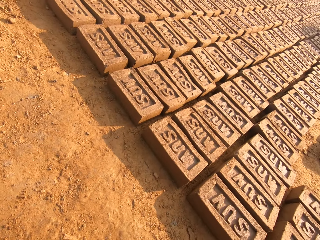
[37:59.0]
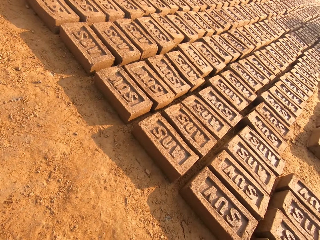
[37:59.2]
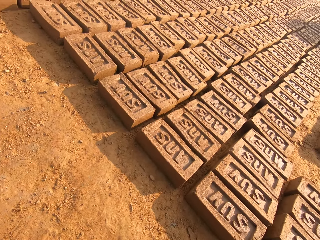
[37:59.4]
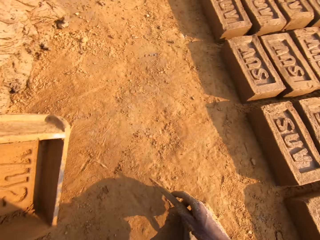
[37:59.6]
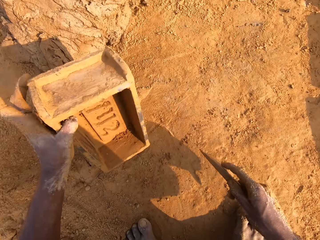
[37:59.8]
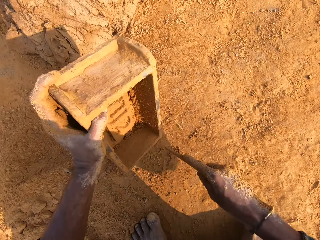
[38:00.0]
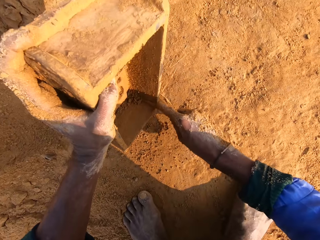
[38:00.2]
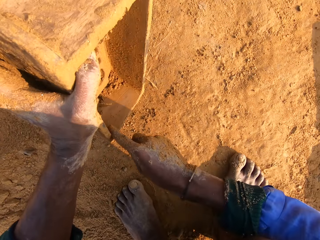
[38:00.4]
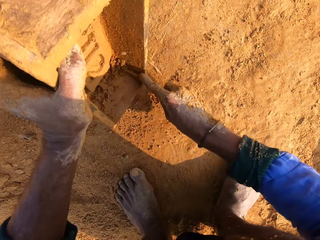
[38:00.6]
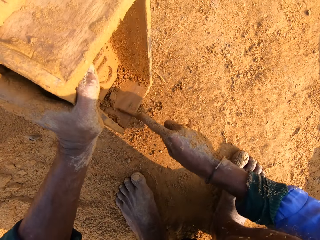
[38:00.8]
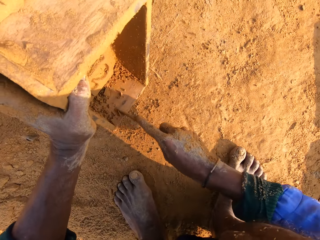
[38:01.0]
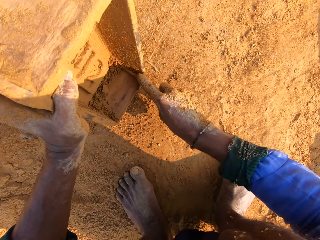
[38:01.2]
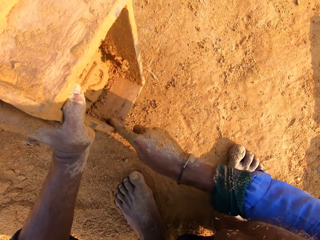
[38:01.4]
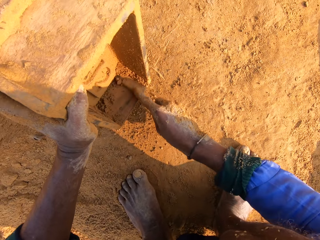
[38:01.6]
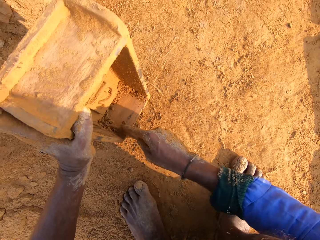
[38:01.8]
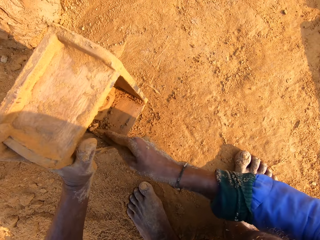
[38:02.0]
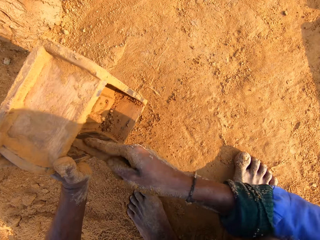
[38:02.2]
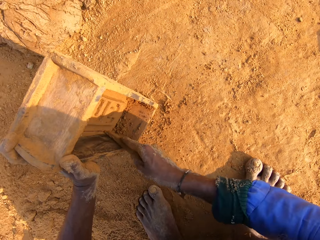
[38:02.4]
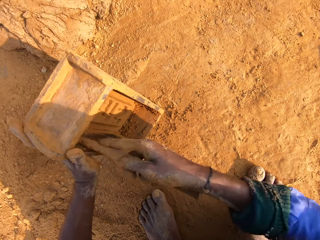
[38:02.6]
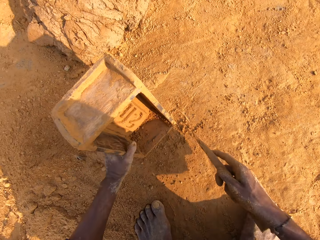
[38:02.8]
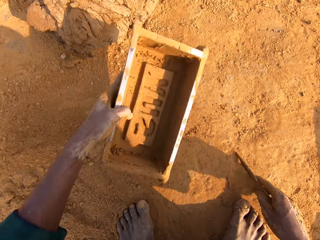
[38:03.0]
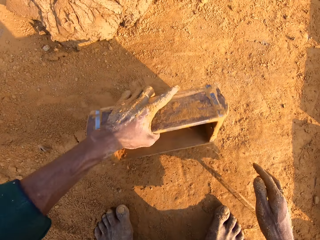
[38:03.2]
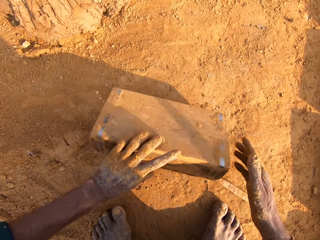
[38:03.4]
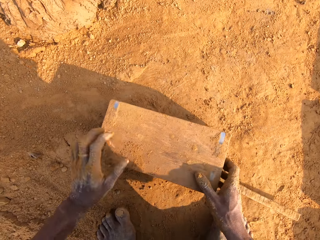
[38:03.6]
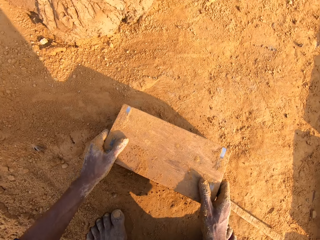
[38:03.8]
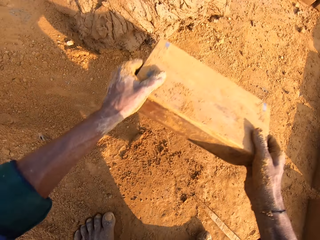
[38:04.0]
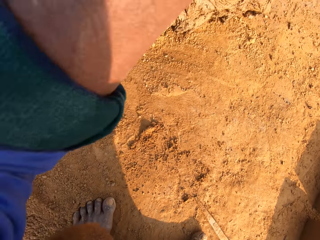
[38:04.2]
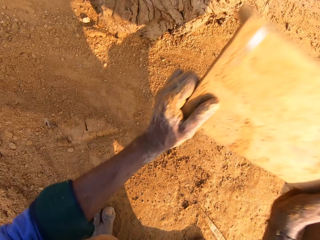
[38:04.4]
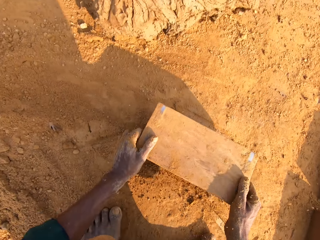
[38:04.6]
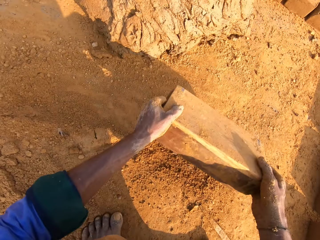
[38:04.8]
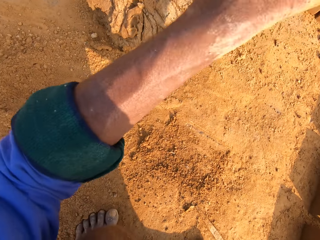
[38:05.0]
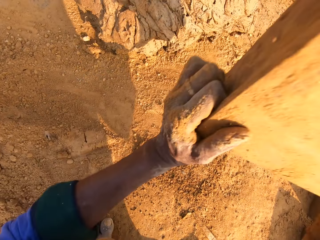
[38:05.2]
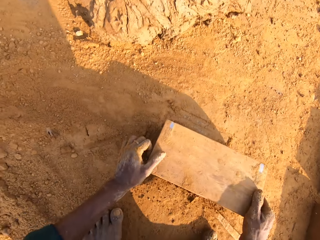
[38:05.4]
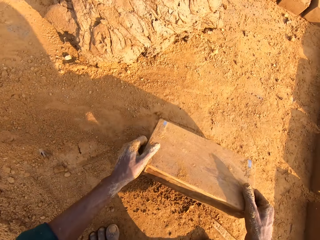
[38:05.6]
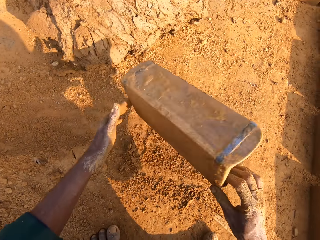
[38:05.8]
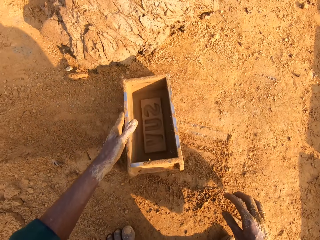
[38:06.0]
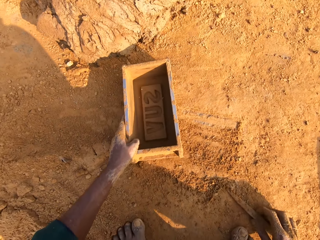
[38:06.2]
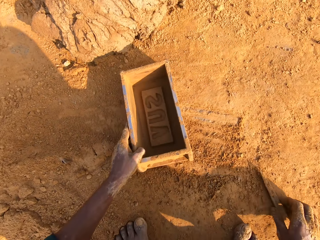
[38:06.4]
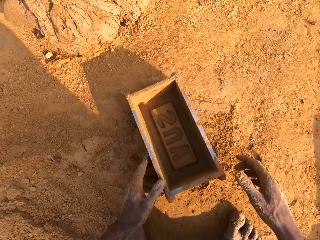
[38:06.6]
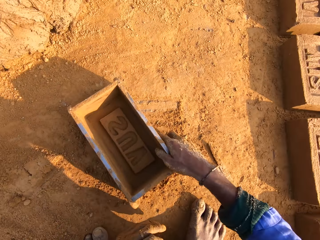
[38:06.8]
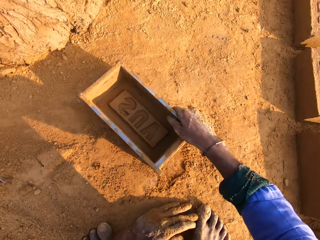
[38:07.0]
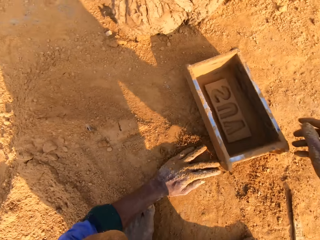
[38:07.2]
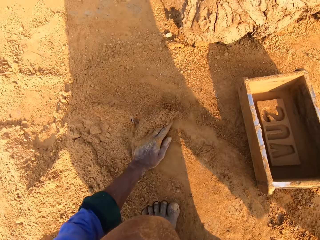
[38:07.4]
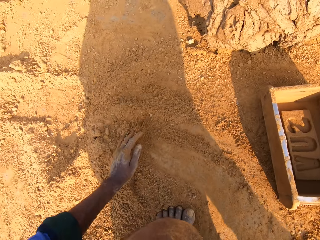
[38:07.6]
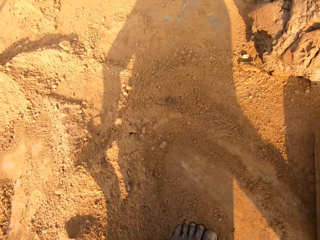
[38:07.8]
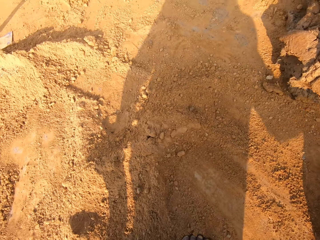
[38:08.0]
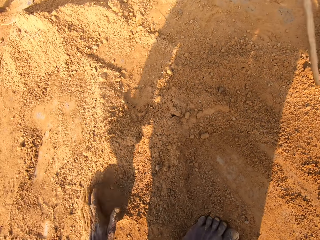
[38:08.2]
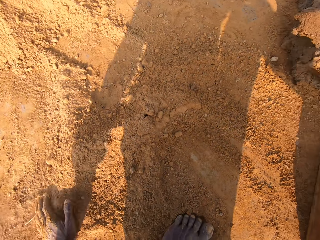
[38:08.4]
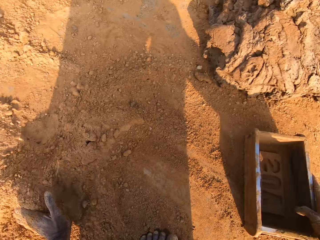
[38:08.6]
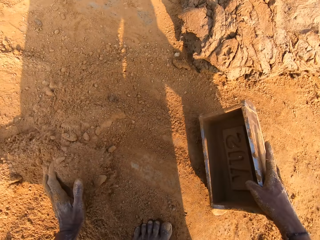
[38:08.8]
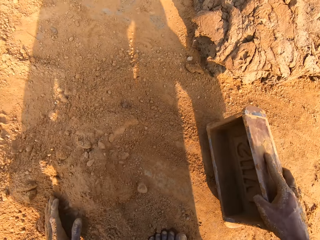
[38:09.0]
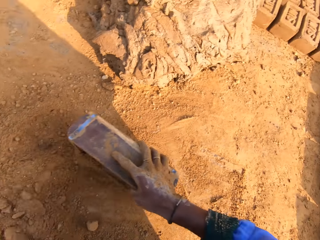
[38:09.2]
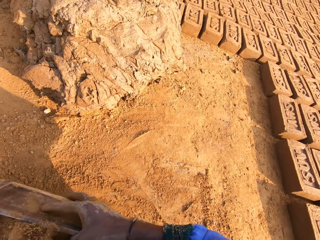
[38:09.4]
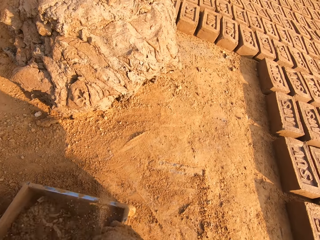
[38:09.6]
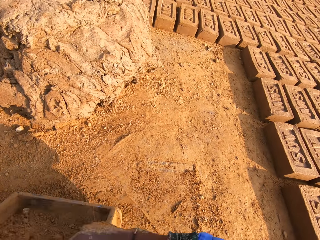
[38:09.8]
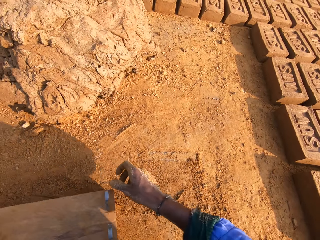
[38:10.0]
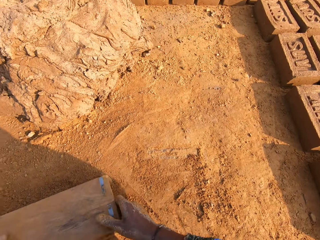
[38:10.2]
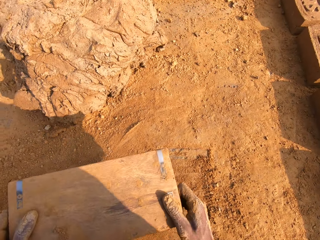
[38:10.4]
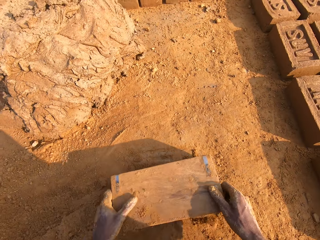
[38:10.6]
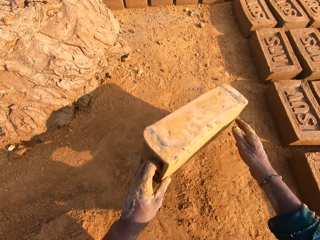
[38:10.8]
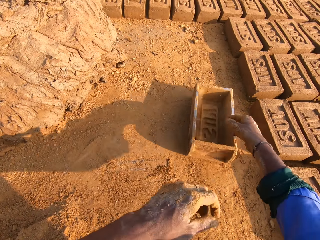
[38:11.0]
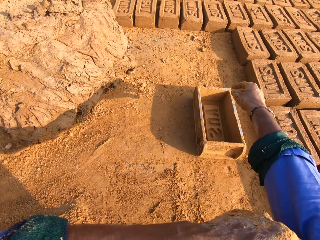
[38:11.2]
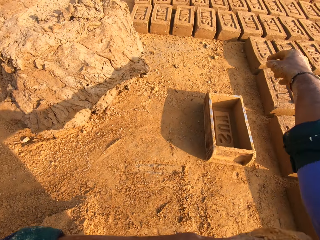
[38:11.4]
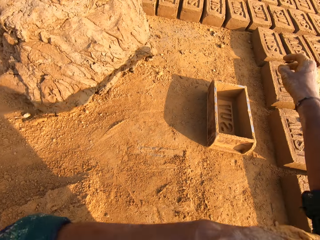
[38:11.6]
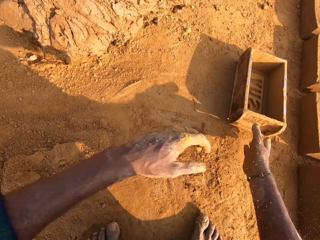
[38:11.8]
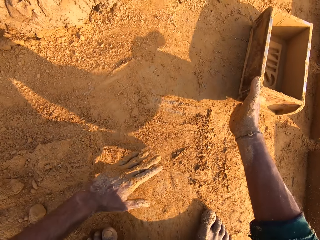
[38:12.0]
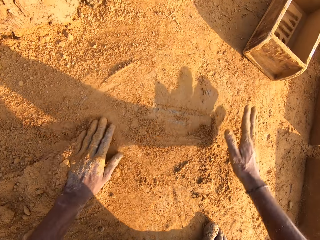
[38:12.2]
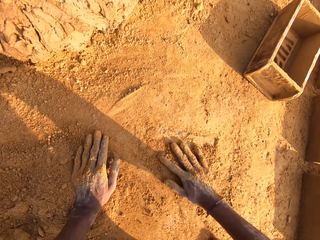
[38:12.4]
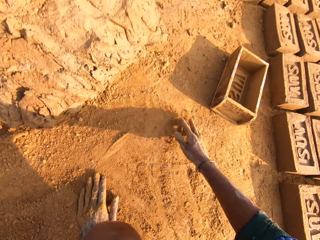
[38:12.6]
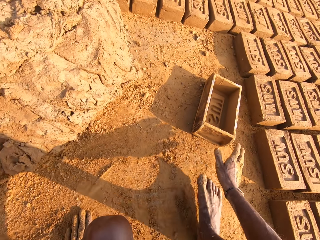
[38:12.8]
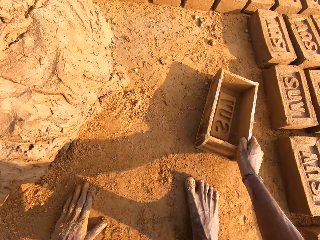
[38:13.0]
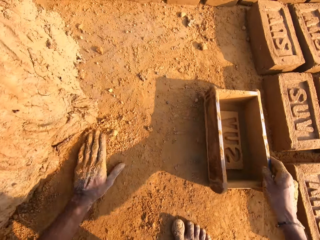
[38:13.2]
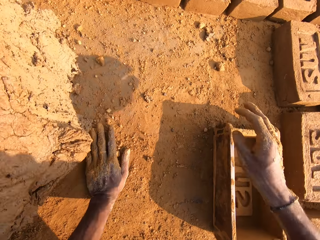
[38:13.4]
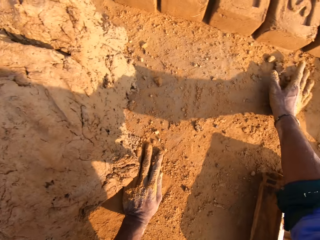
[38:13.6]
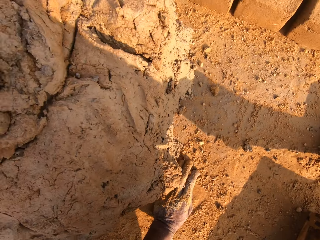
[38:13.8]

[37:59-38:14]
The camera wearer scrapes in the brick mold with a stick. They turn the brick mold. They turn the brick mold on the ground. They remove the scrubbed mud from the mold box. They raise the brick mold. They hit the brick mold on the ground. They turn the brick mold. They put the stick on the ground. They hold the brick mold with the right hand. They move the brick mold on the ground. They gather sand on the ground. They look around. They scoop the sand on the ground. They put the sand in the brick mold. They turn the brick mold. They pour the sand on the ground from the brick mold. They turn the brick mold. They put the brick mold on the ground. They throw the brick mold on the ground. They adjust the shirt sleeves and fold the shirt sleeves. They move the brick mold on the ground. They wipe their hands on the ground. They move near the clay hill. They touch the brick mold. They move the brick mold.

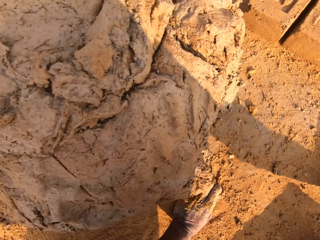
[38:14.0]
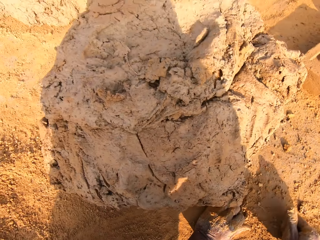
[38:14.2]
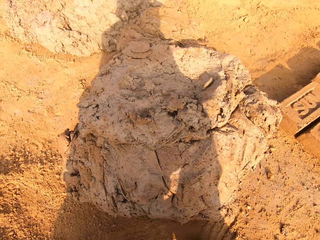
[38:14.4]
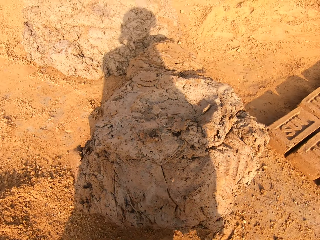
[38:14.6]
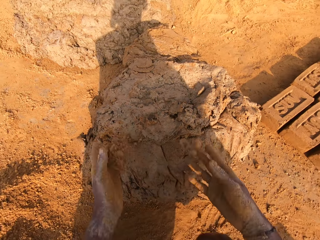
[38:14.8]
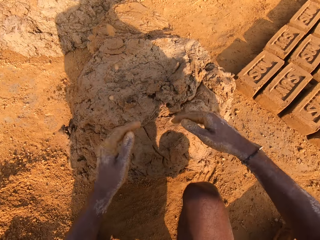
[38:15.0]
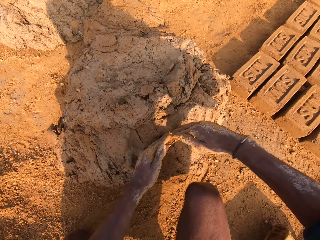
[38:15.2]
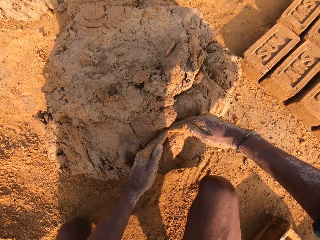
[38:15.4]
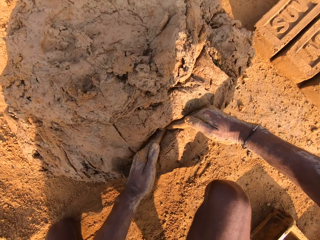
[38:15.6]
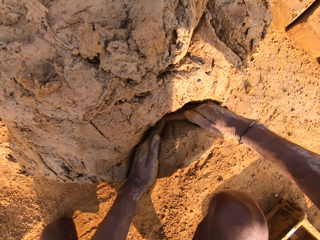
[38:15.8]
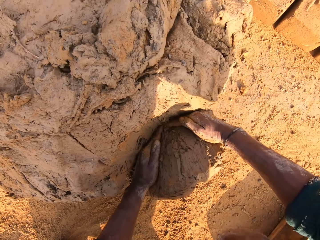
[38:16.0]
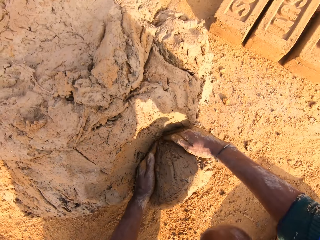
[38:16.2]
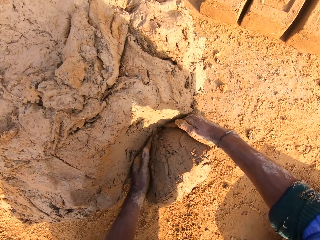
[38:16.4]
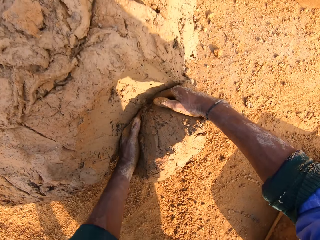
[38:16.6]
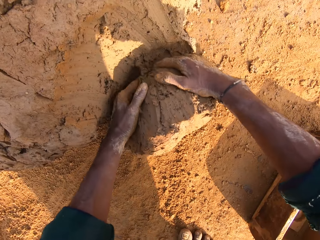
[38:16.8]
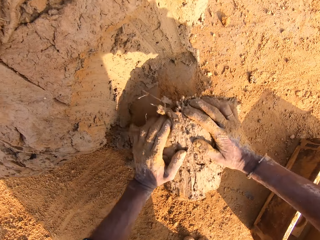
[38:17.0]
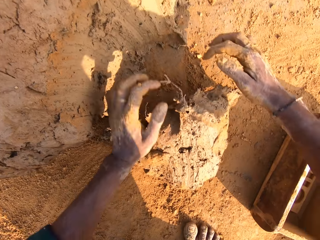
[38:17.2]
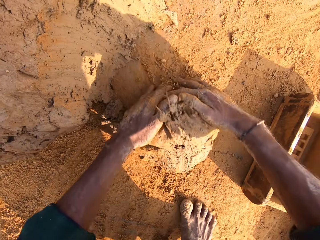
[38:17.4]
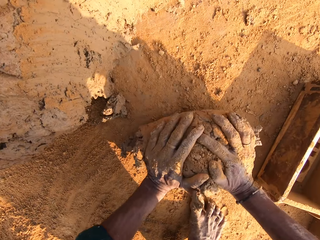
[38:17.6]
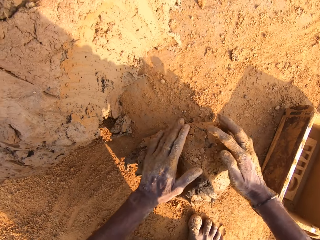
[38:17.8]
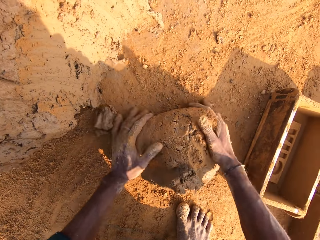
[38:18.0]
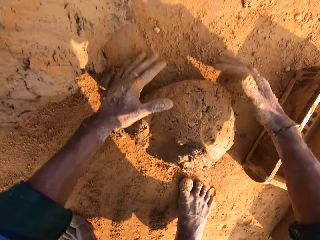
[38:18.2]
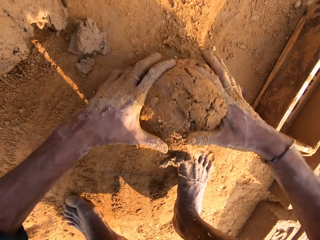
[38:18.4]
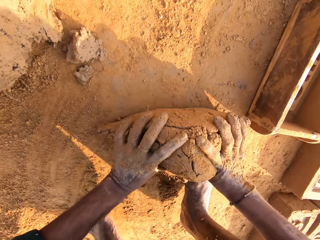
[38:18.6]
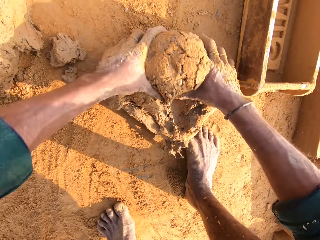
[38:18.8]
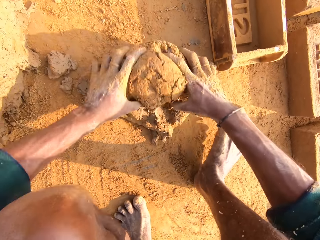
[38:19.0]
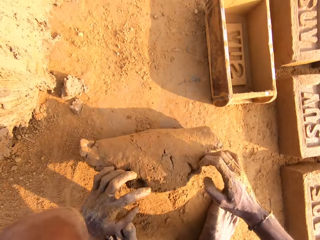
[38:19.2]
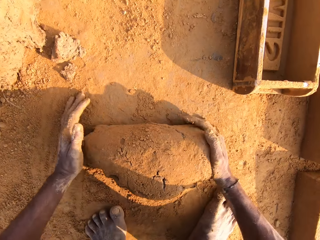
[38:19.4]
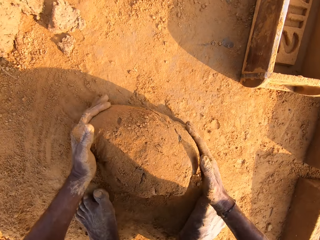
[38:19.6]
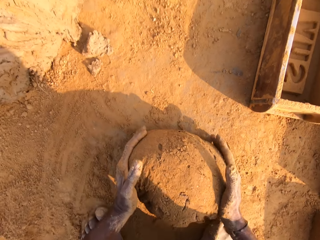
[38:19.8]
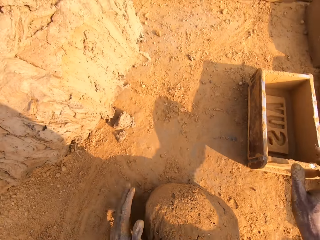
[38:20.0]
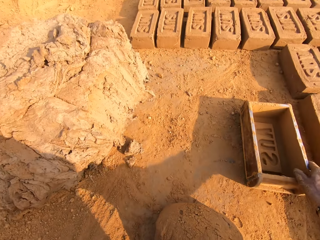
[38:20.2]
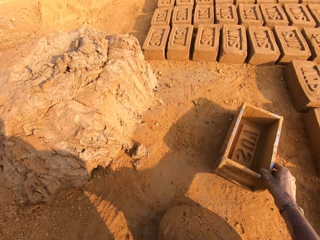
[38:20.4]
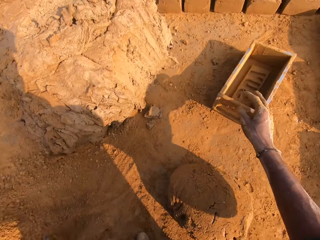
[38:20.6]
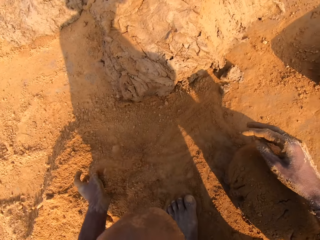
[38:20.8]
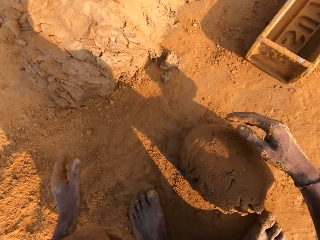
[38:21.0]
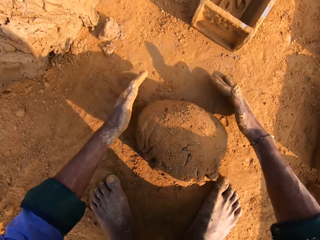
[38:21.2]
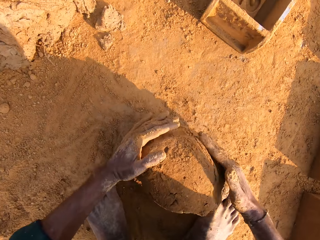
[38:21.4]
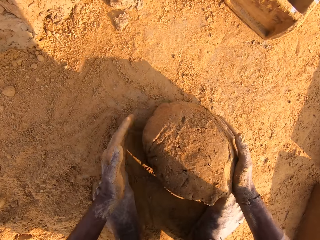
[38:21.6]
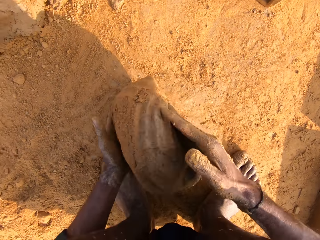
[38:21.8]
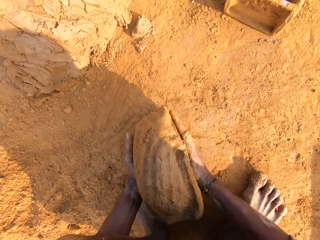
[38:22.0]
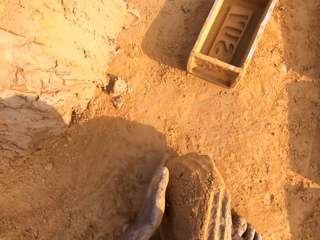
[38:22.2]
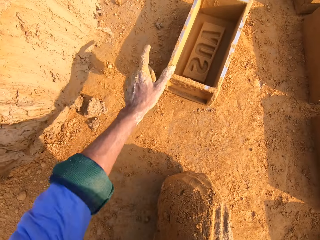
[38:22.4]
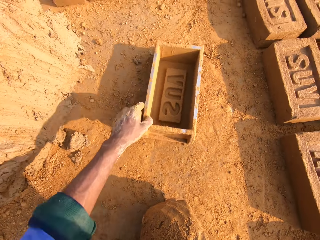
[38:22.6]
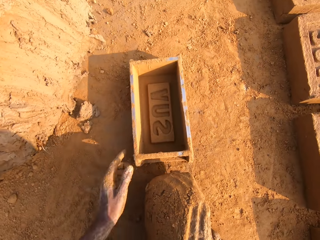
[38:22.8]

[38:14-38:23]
The camera wearer moves around. They scoop soil. They raise a hand to a clay hill. They throw the soil on the mud hill. They cut clay with their hands. They scoop mud on the mud hill. They mold the clay. They raise the right hand. They touch the brick mold. They move the brick mold on the ground. They look around. They scoop the clay with both hands. They hold the clay with the right hand.
